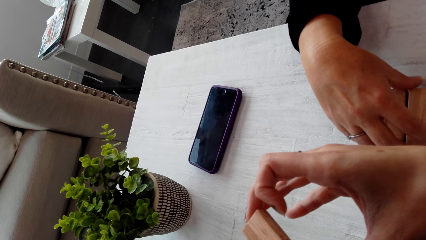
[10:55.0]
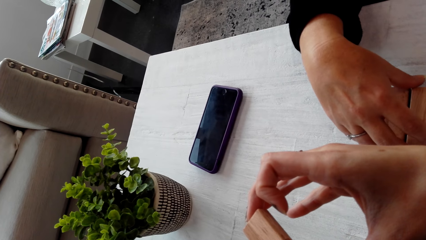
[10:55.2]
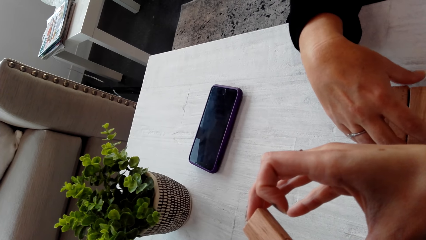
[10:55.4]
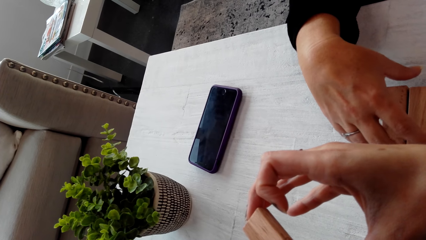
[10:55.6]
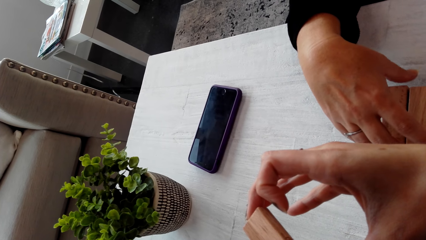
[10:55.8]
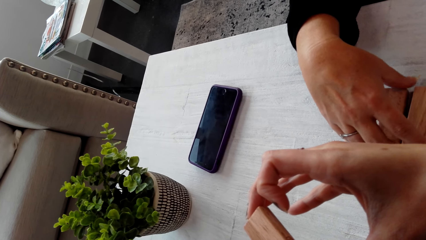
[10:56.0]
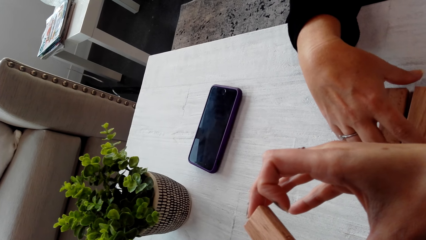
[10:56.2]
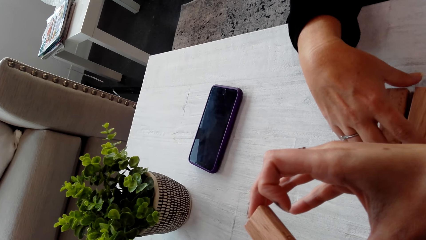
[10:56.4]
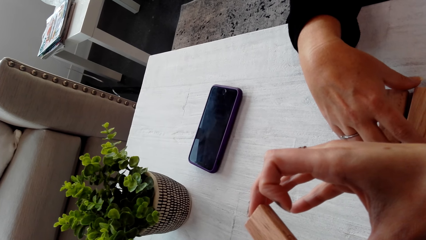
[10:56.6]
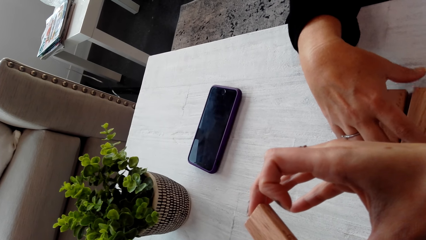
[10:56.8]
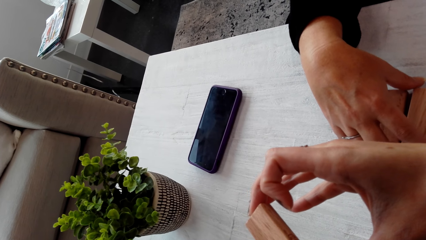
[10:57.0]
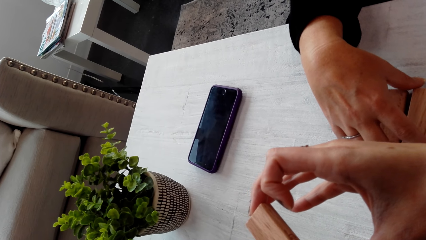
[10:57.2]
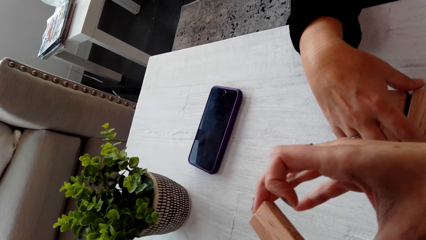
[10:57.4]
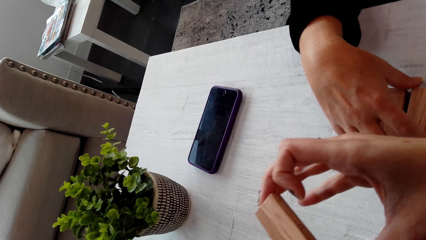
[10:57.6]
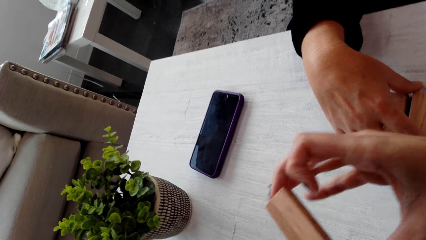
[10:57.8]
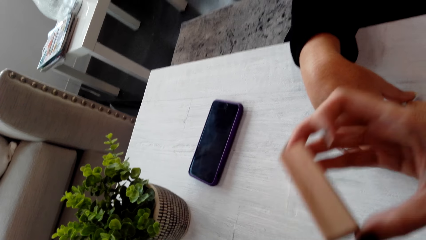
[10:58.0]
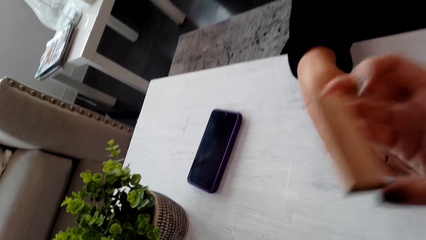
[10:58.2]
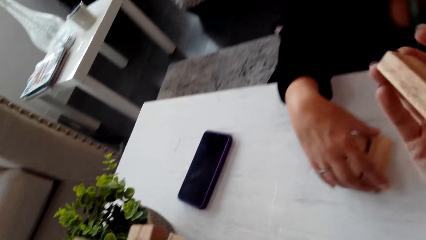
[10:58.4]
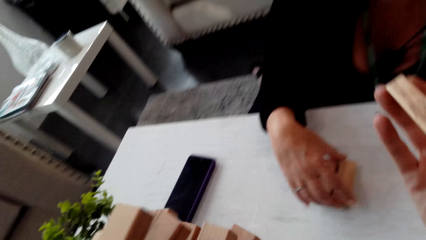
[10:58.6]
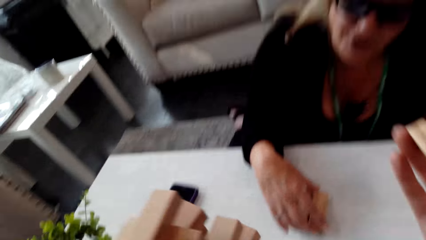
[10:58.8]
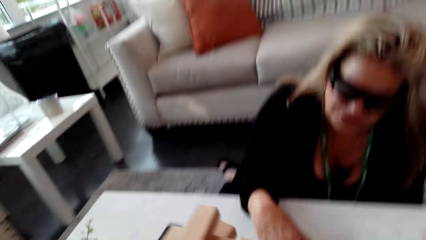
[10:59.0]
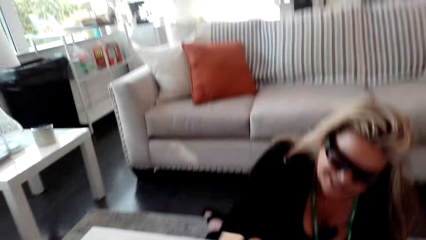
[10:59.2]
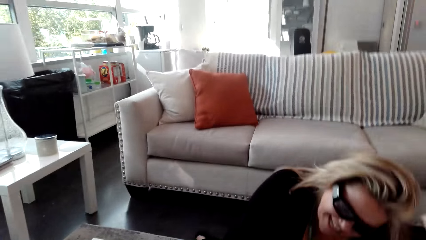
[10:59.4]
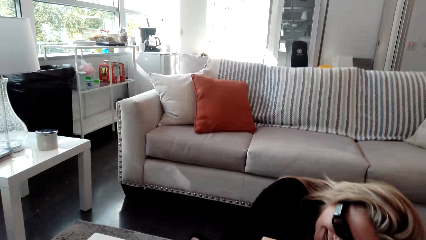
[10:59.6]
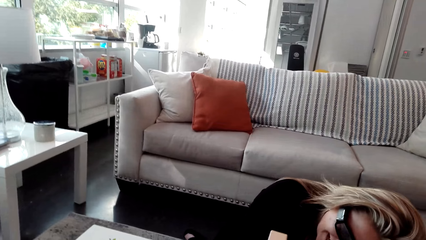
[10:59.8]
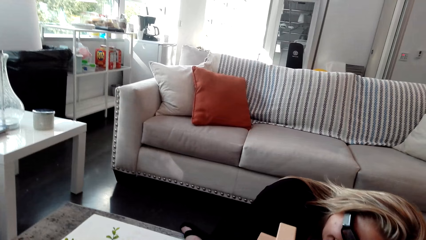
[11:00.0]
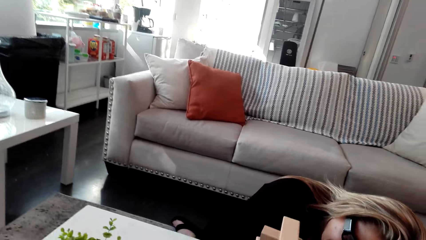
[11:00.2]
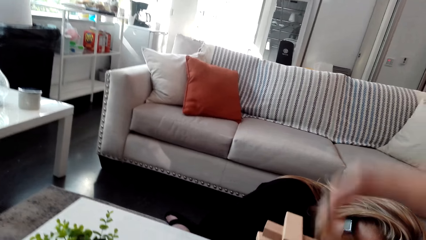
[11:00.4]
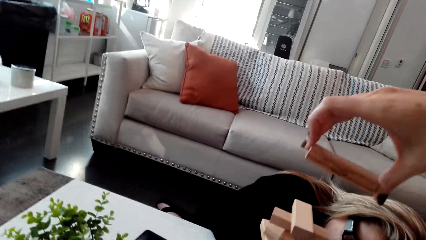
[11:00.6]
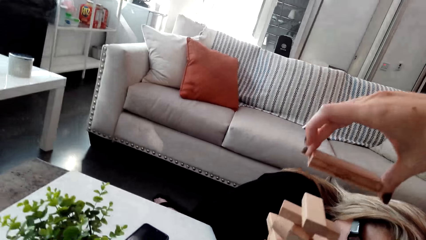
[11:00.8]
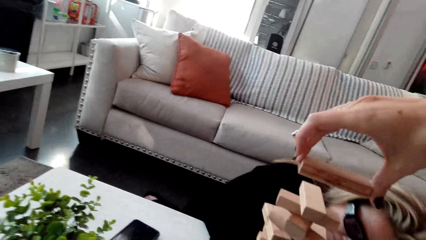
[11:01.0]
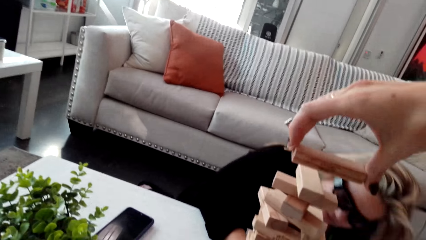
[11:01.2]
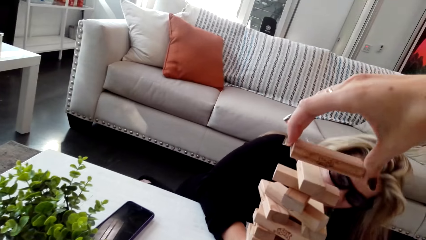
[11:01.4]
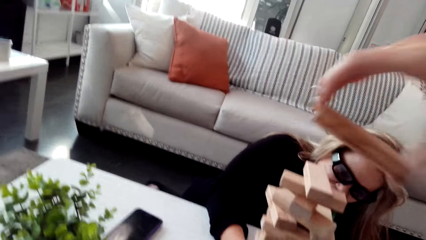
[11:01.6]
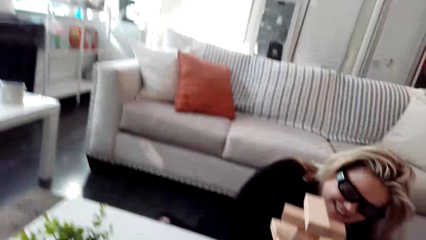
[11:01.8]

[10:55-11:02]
The camera wearer holds the jenga puzzle piece. A woman talks to the camera wearer. The camera wearer plays the jenga game.

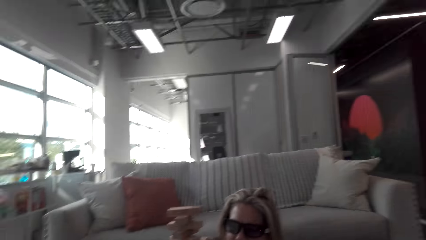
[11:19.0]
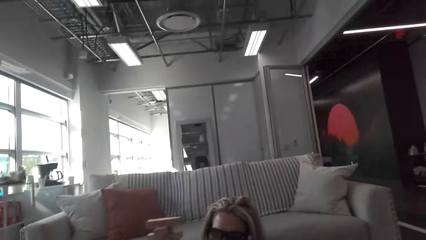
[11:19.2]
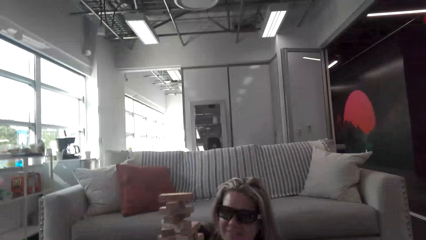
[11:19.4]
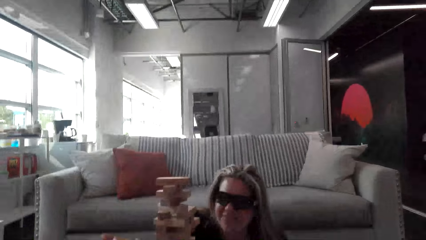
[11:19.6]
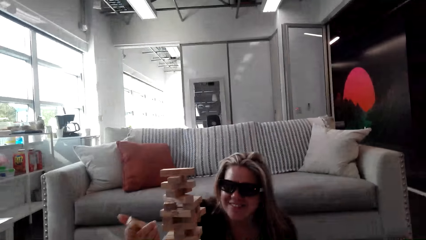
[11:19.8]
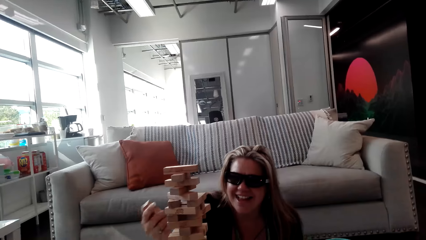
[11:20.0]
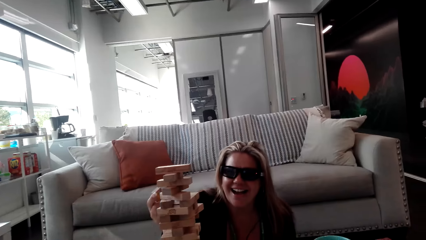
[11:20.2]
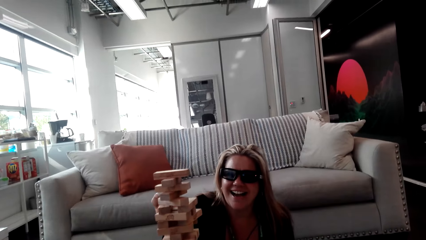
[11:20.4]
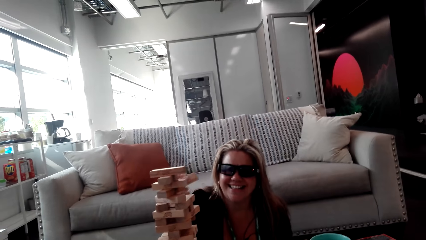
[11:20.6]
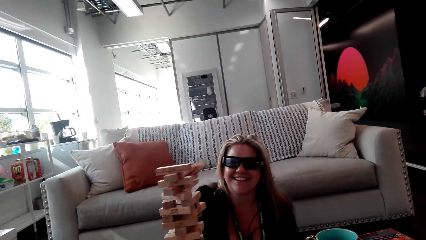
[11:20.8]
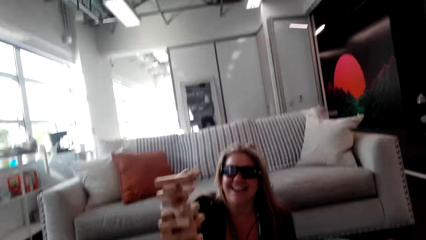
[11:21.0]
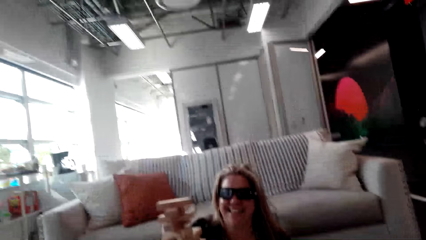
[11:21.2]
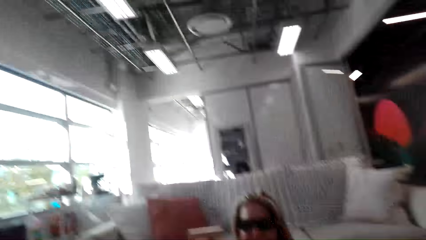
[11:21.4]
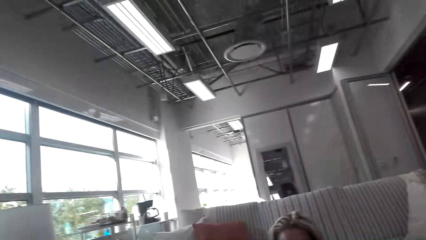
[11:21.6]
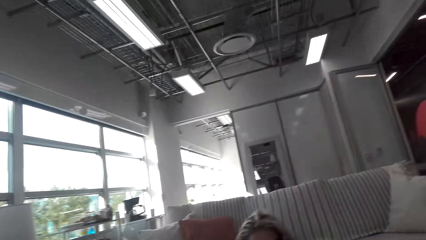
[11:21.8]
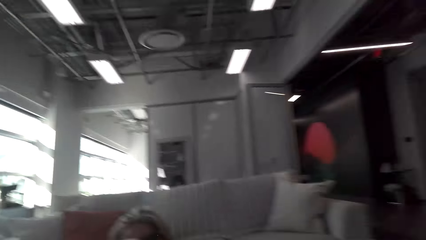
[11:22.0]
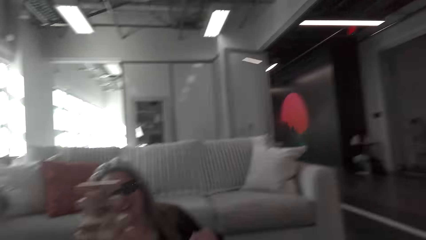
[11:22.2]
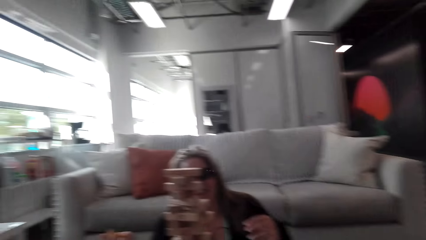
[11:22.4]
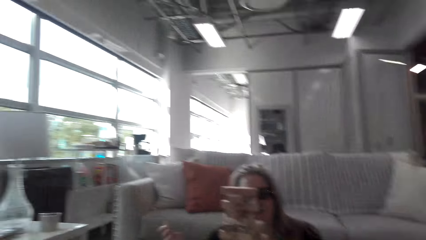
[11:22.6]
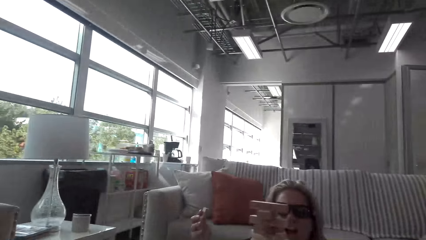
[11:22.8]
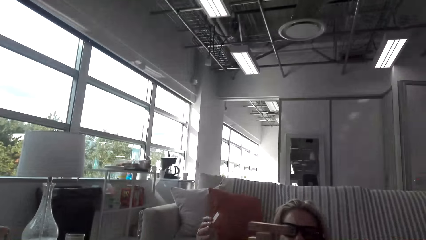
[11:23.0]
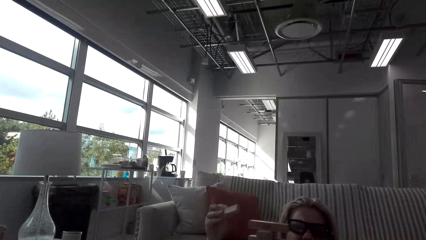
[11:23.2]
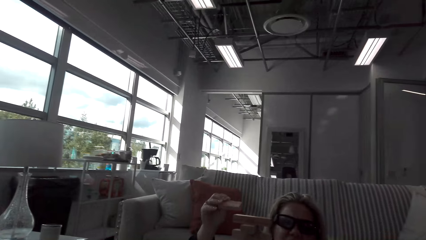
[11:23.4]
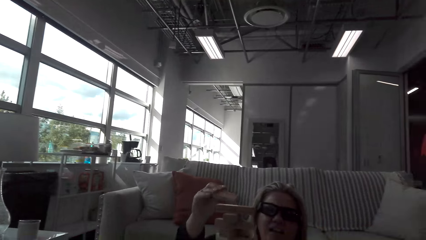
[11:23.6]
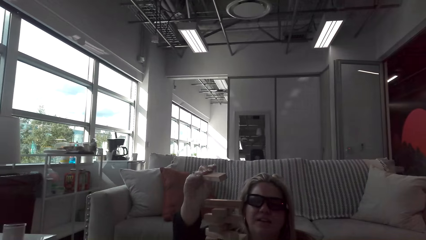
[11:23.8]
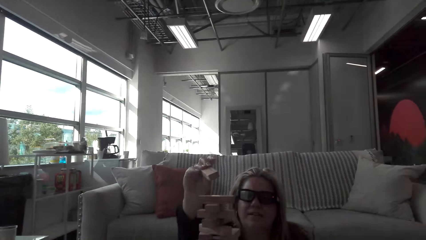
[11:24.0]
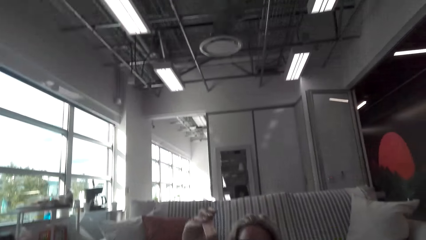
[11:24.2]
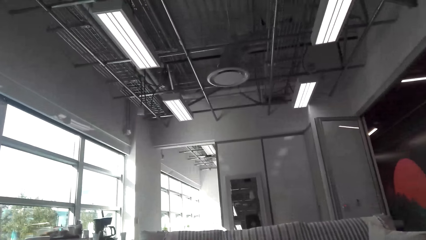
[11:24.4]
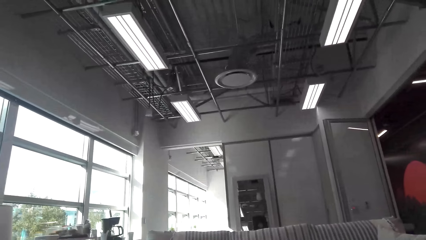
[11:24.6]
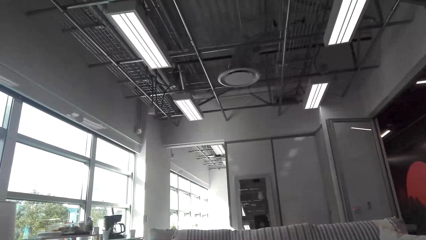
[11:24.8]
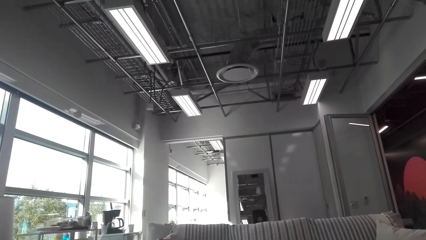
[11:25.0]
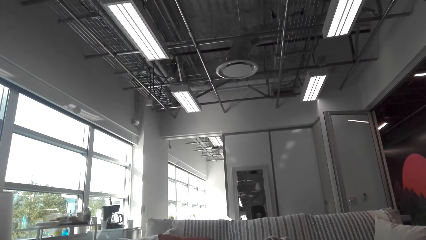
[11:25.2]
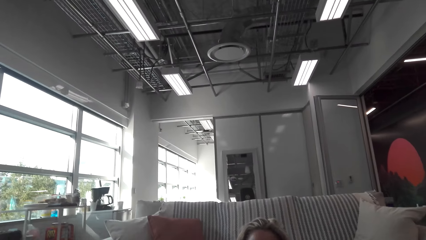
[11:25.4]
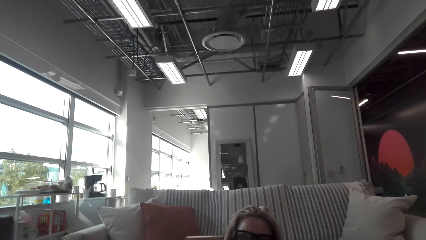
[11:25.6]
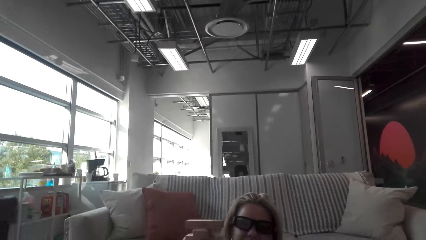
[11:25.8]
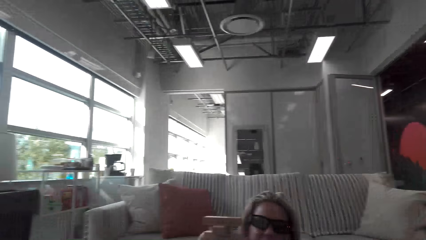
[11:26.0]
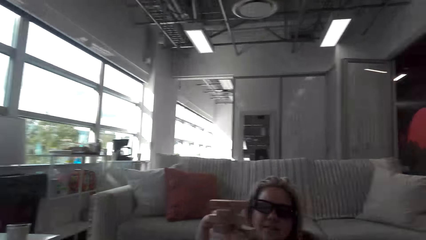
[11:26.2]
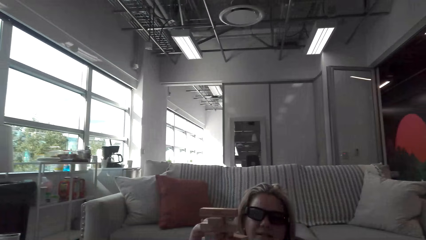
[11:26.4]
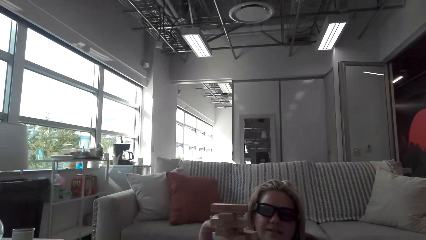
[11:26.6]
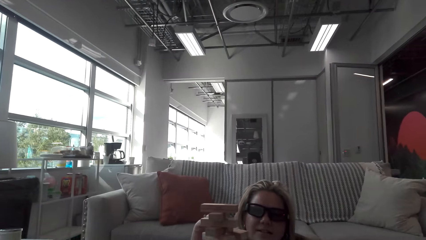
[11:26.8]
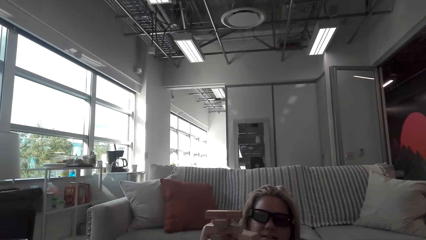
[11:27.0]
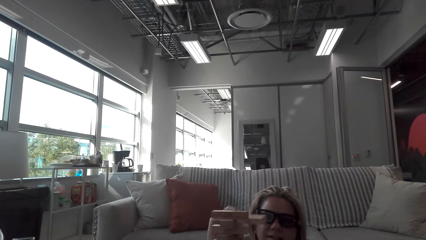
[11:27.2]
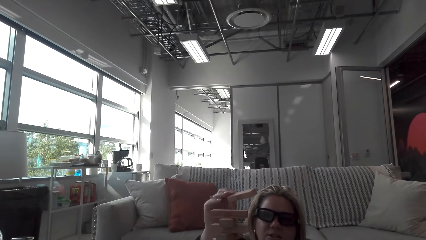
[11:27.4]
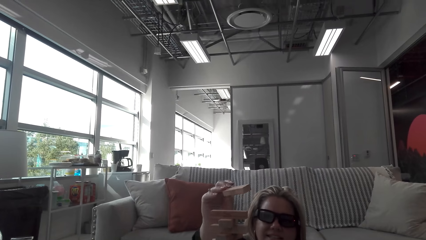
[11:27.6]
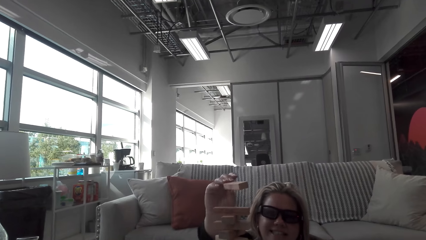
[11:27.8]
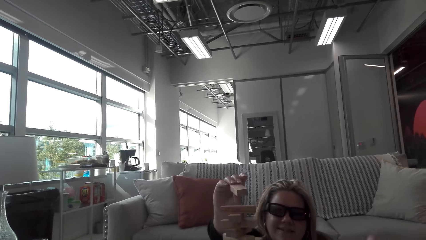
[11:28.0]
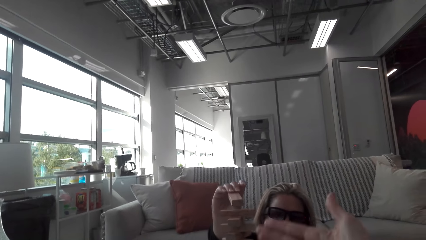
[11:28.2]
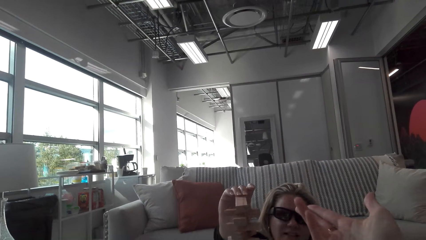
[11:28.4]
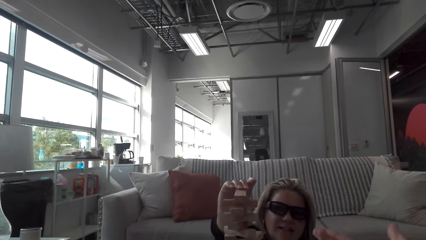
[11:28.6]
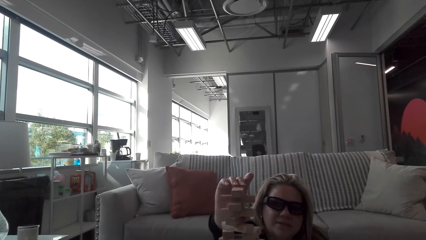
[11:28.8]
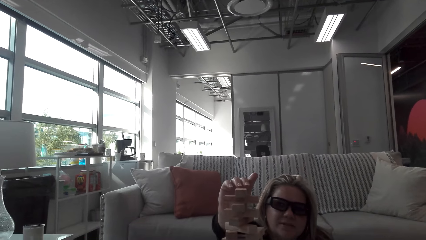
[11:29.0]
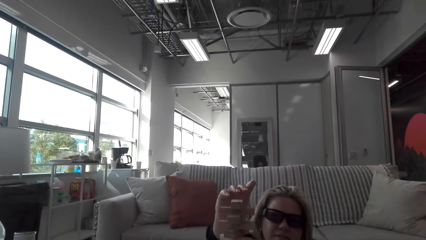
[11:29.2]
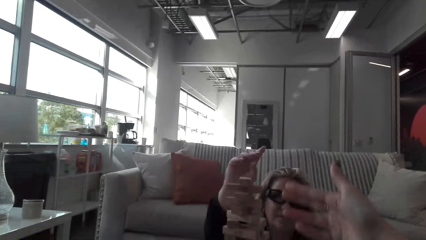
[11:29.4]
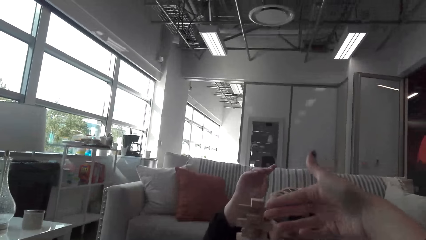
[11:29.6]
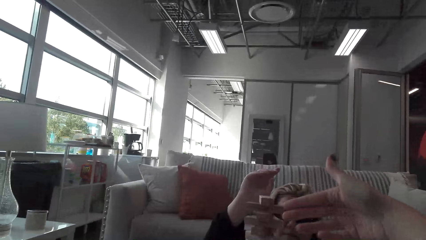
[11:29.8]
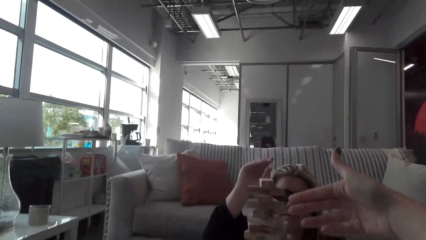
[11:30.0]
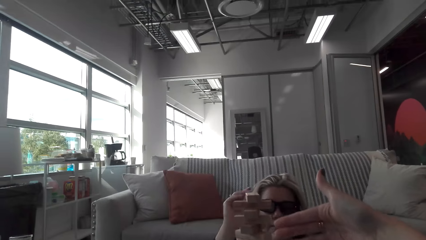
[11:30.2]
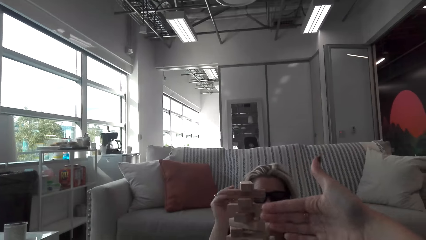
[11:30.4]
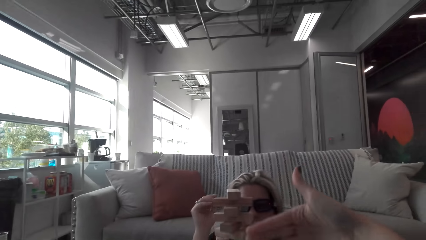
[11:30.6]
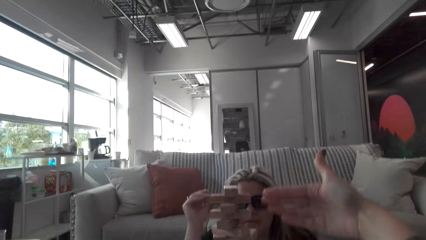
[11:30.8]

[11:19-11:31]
A woman holds the jenga puzzle and talks to the camera wearer. The woman plays the jenga game. The camera wearer talks to the woman. They point fingers. The woman places a wood brick on the topmost level.
